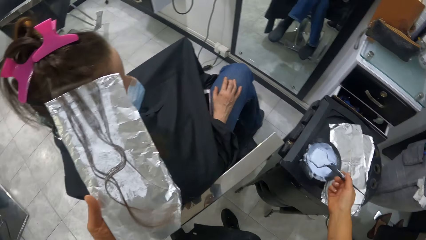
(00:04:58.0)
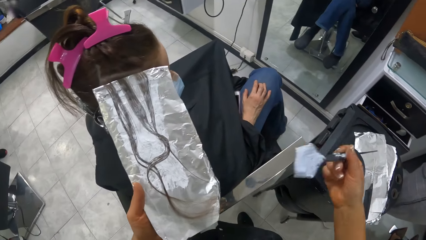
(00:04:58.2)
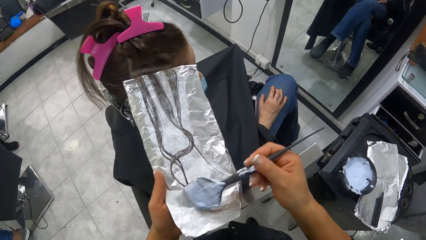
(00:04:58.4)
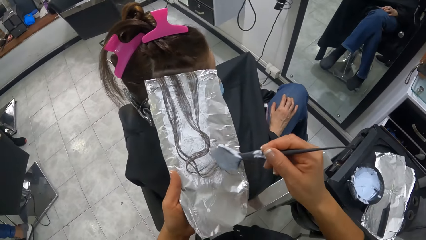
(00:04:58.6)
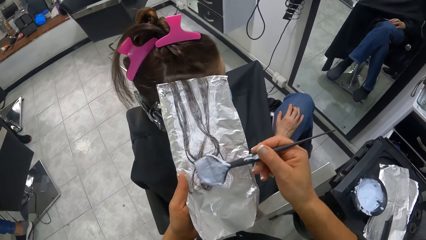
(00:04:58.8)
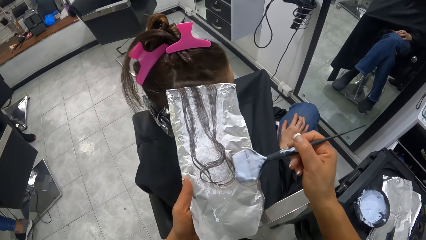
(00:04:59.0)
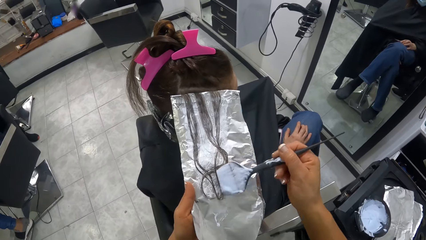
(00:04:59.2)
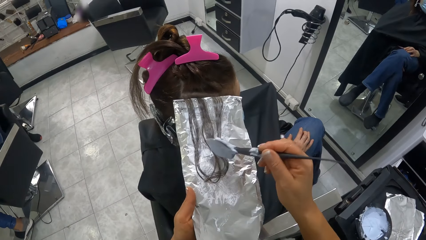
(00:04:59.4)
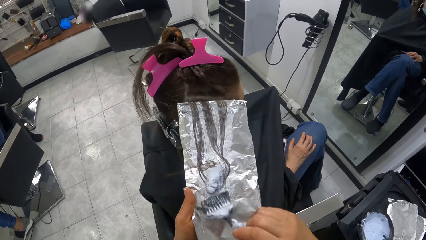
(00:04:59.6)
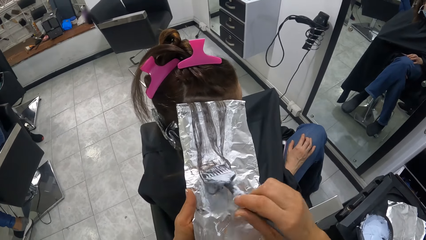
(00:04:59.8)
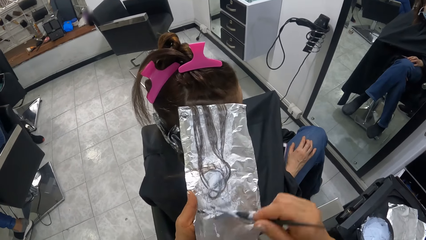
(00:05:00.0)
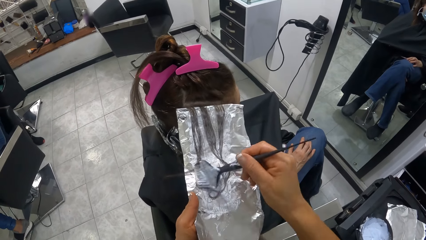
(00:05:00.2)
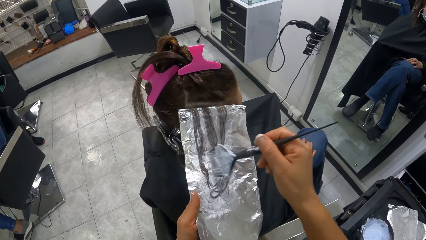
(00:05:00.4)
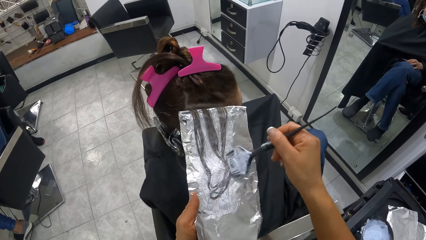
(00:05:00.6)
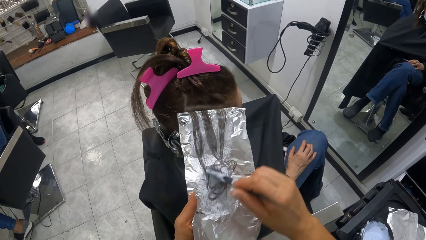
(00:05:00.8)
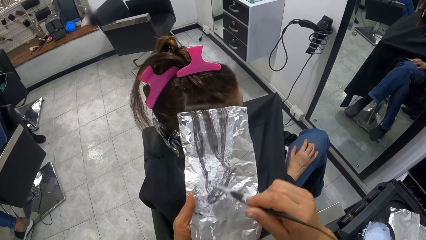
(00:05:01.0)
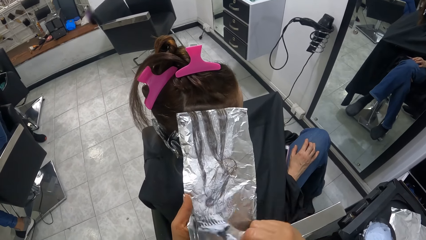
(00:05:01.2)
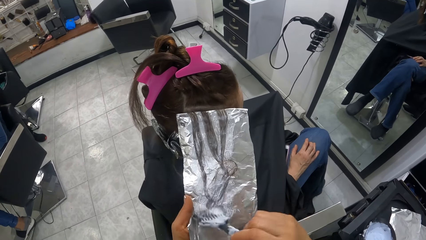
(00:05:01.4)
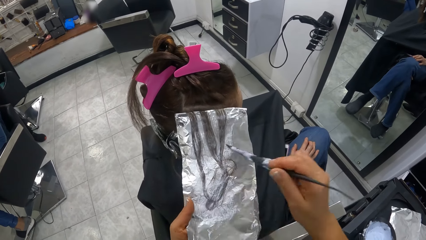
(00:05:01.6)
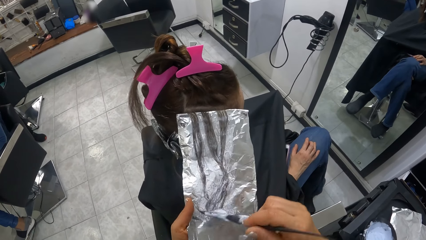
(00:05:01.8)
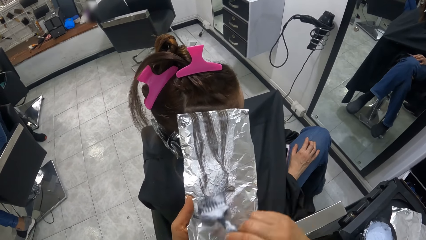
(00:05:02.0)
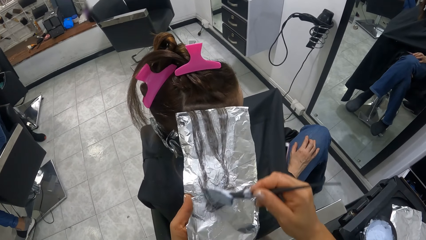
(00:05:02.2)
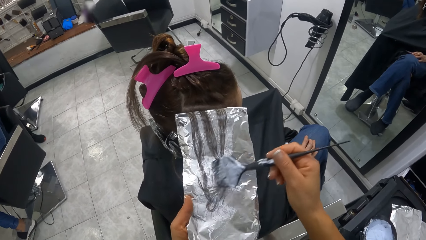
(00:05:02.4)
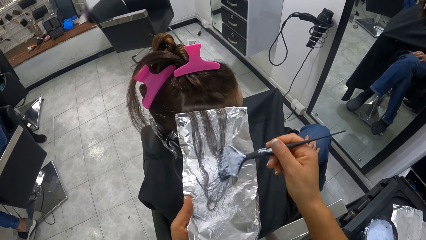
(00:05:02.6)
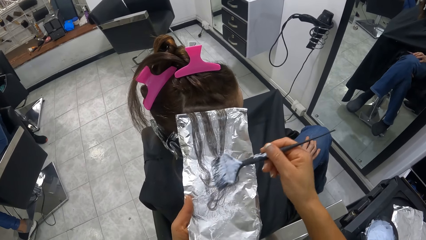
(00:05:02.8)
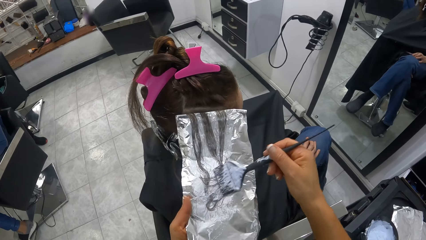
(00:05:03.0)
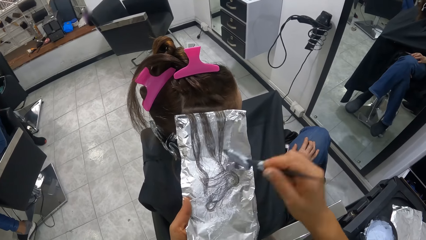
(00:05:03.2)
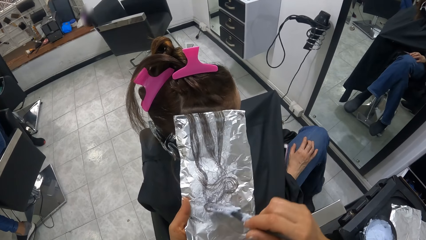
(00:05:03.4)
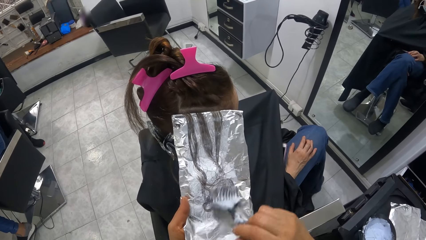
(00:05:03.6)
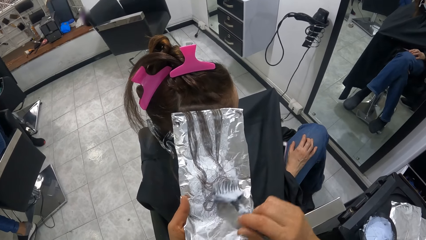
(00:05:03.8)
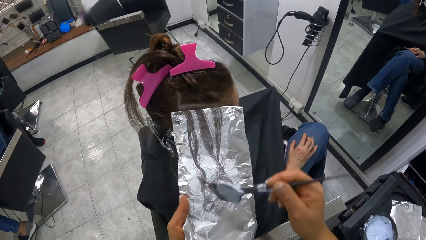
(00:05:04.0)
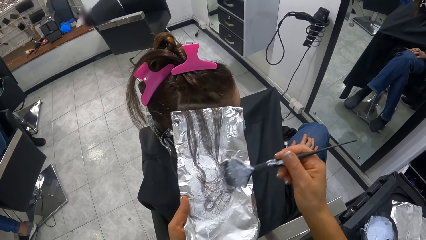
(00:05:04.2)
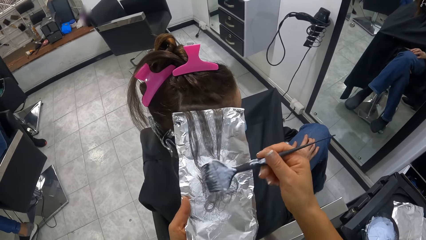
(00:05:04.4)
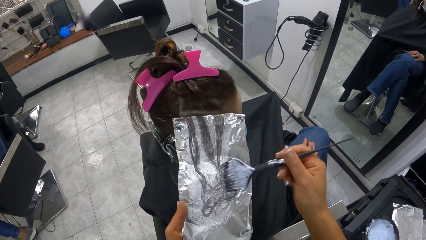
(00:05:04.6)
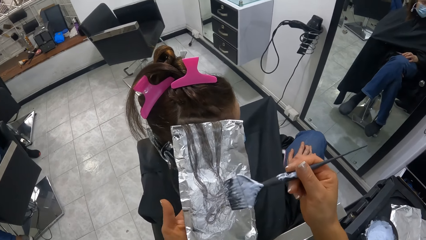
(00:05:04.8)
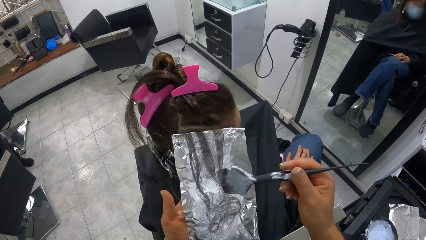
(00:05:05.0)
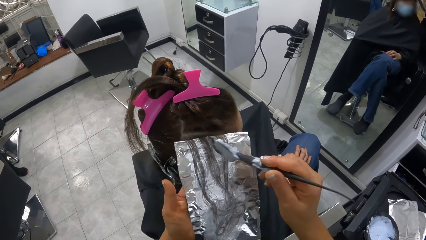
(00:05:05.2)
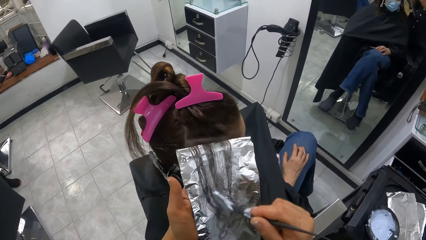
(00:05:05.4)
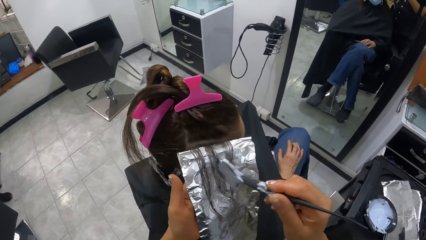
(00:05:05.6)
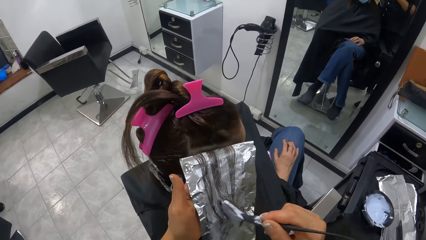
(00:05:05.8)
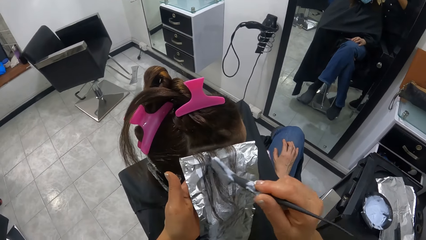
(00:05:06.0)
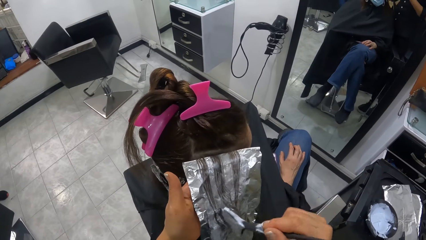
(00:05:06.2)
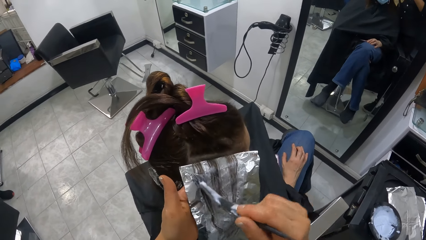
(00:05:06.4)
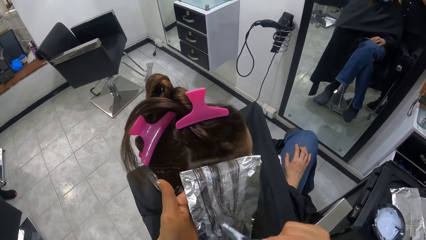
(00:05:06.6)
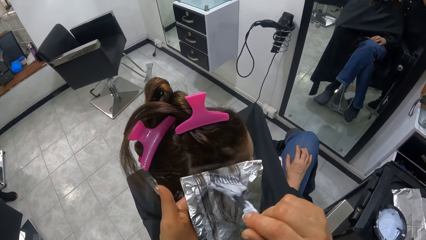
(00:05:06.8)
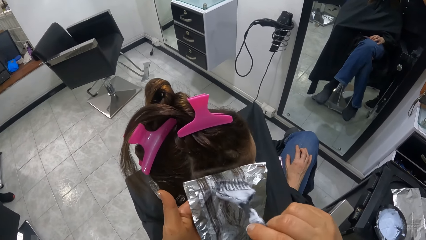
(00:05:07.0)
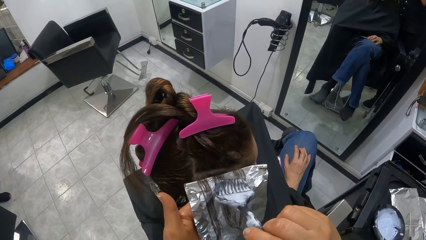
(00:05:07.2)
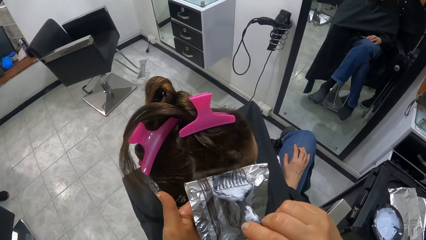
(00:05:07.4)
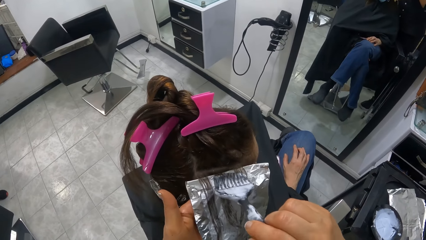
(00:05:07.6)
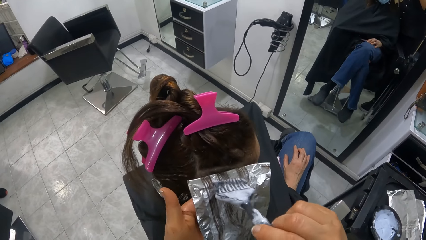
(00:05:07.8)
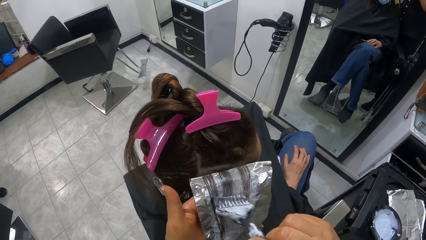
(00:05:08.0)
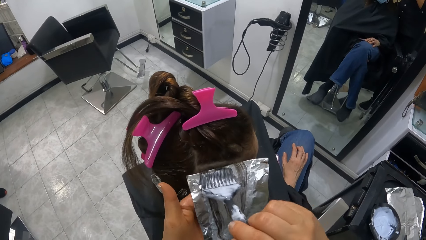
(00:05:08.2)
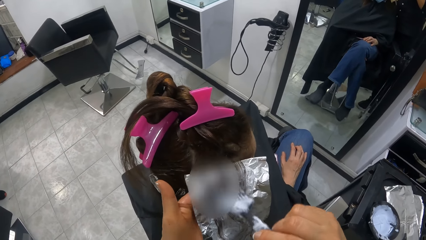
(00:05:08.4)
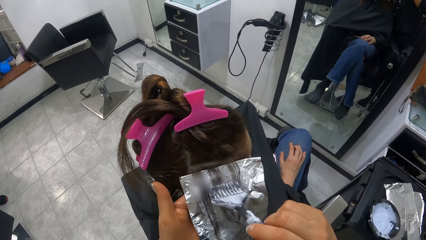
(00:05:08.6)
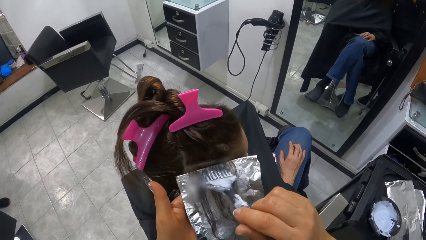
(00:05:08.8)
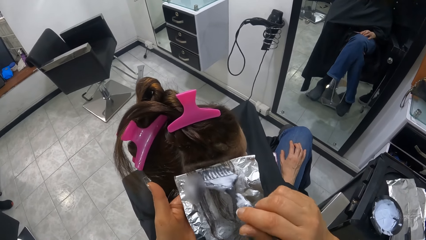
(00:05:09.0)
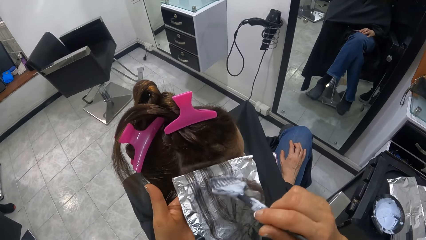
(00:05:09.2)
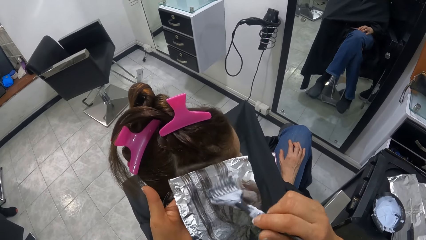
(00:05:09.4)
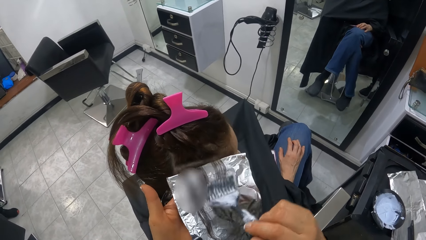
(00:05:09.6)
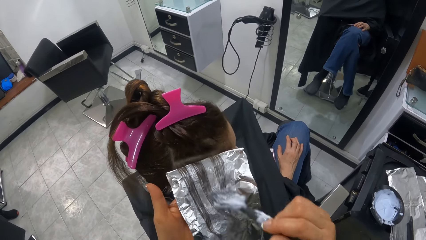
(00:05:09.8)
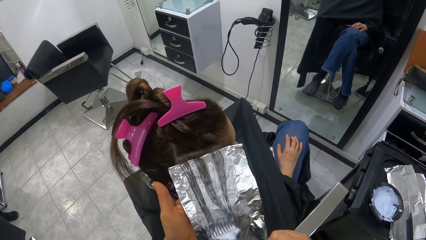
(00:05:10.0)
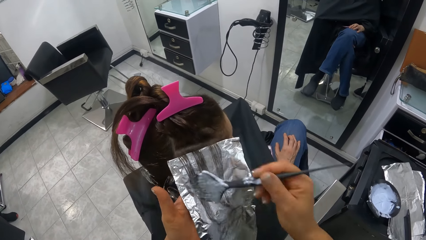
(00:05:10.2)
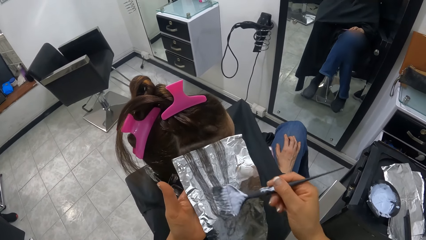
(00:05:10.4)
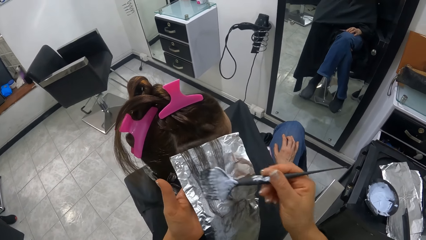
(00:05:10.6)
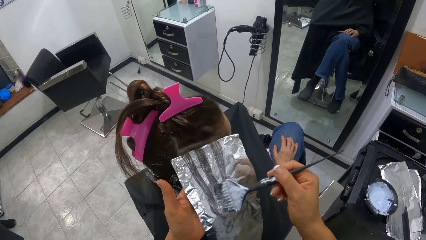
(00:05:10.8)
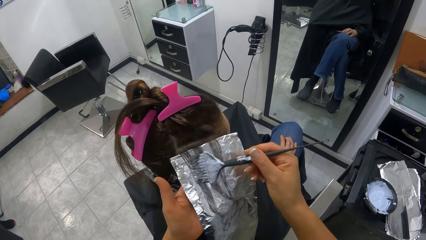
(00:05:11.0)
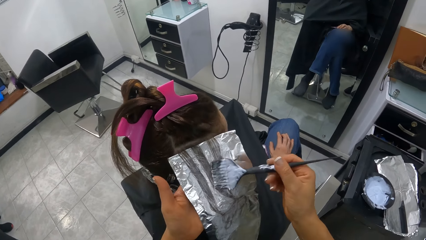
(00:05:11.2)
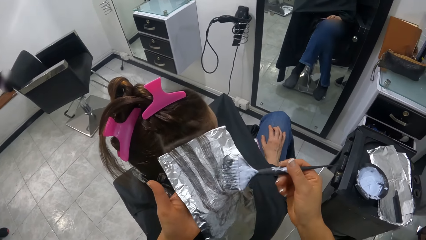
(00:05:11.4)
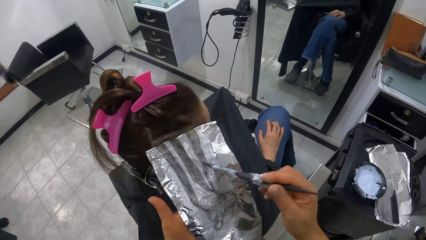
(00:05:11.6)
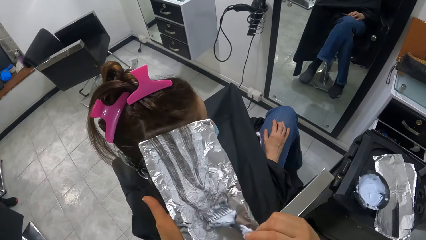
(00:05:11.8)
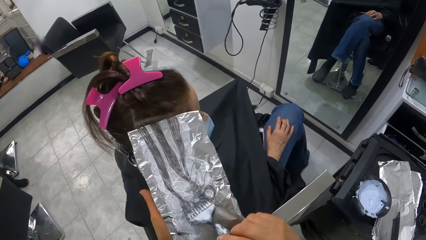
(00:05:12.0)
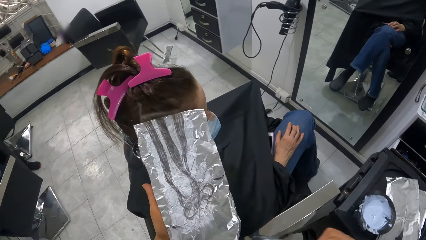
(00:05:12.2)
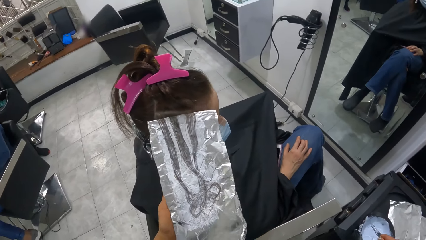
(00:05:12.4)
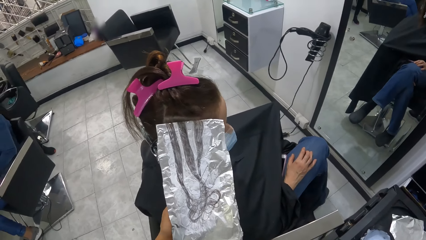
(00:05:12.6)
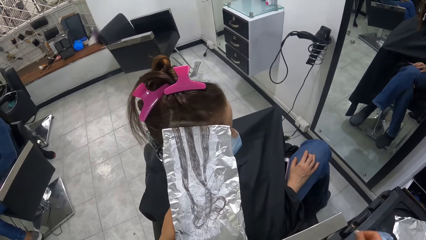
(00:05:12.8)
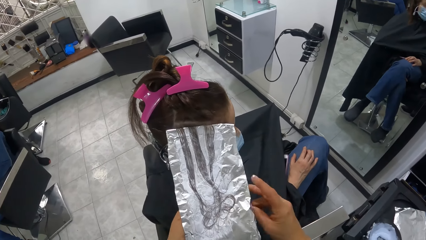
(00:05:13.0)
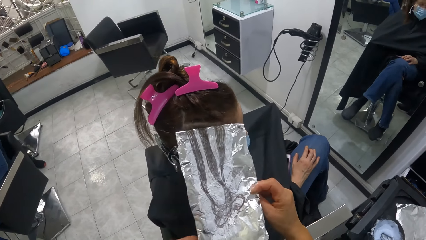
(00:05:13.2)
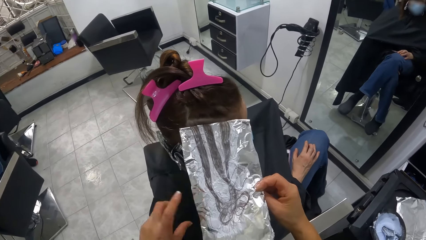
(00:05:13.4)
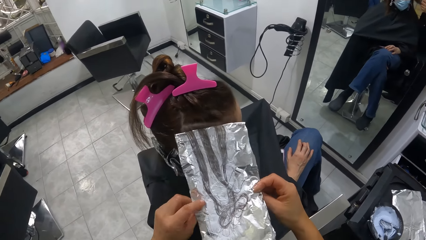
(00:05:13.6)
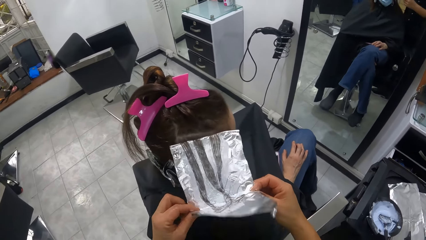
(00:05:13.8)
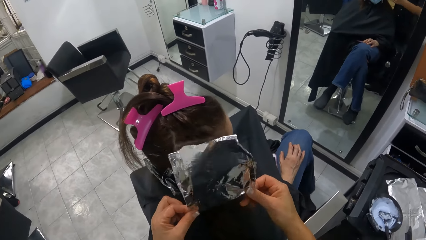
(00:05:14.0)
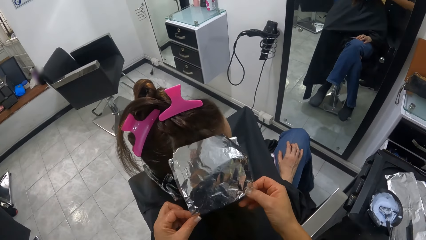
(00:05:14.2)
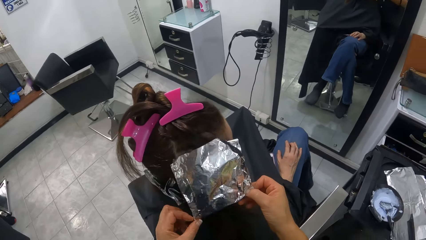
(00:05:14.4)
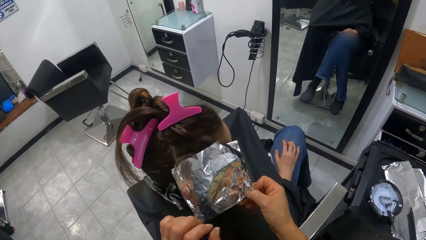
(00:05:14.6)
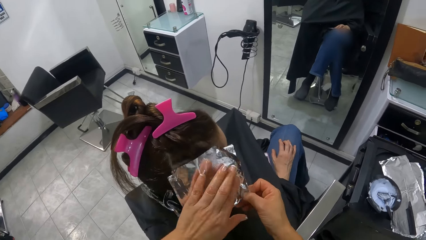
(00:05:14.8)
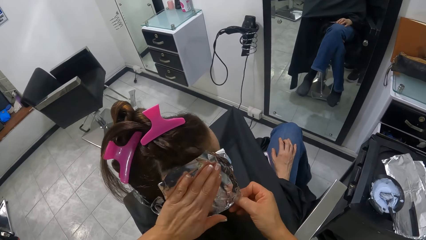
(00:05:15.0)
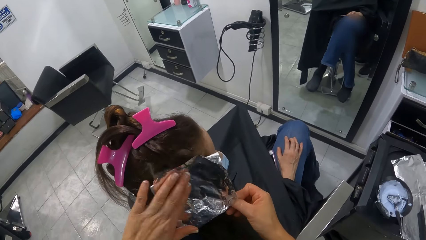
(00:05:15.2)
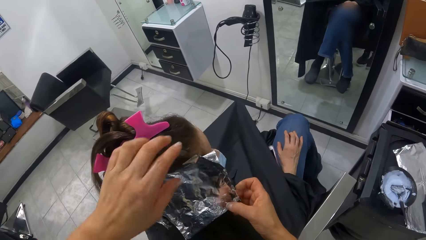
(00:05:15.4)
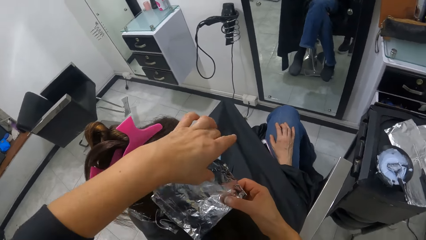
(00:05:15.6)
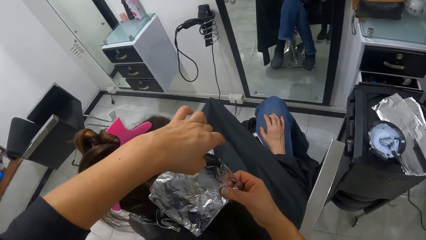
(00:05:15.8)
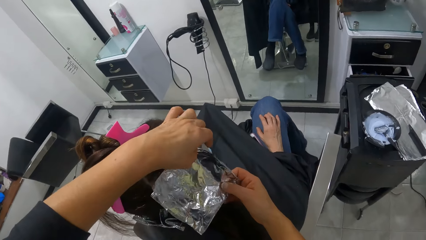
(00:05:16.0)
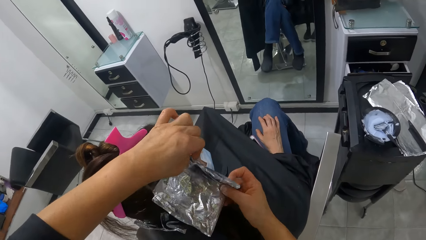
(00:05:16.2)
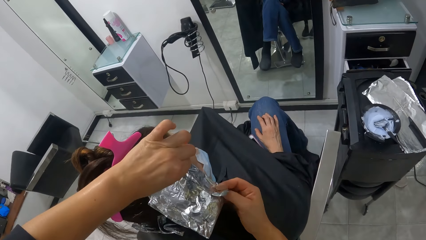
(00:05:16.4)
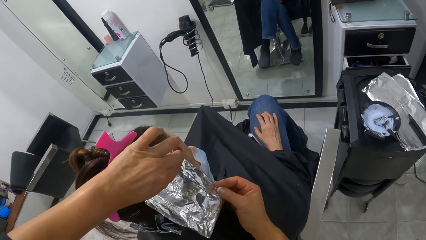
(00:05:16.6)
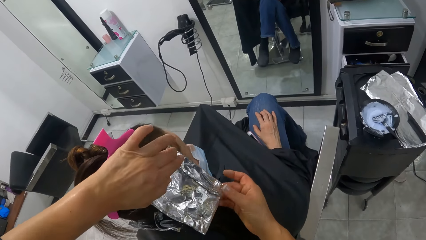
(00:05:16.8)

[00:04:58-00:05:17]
The camera wearer scoops hair highlighter from the lightener bowl with the brush in her right hand. She brushes the hair highlighter on the brush on the portion of hair on the foil. She drops the brush into the hair highlighter bowl on the trolley. She wraps the hair on the foil with both hands.
